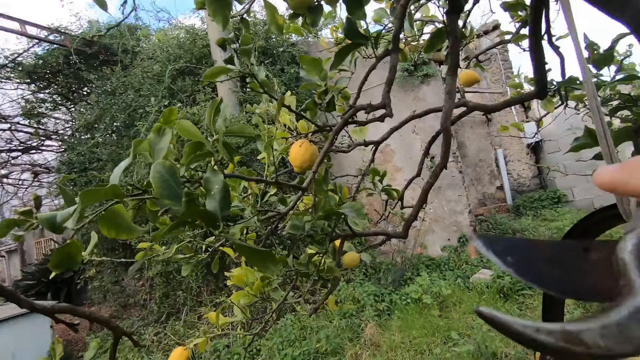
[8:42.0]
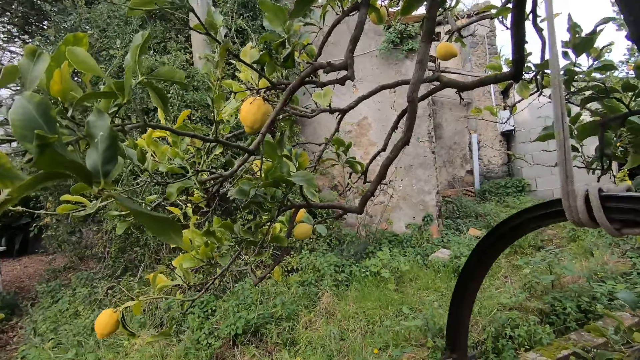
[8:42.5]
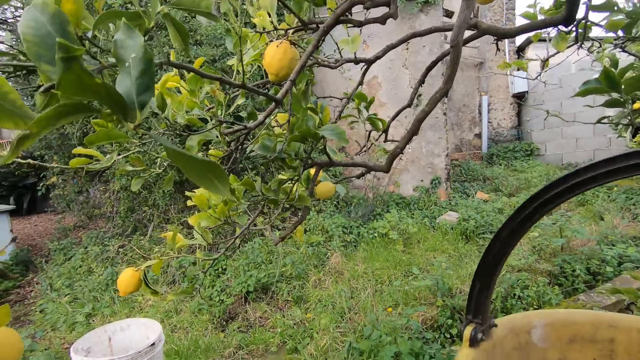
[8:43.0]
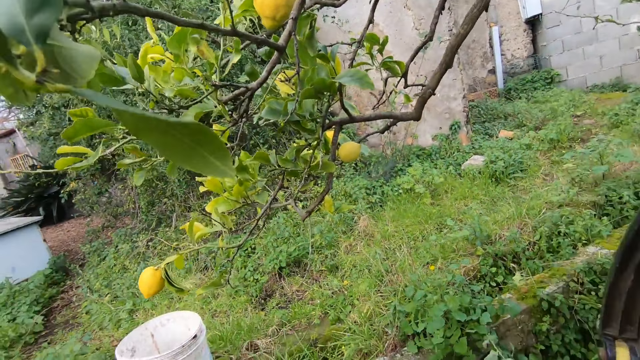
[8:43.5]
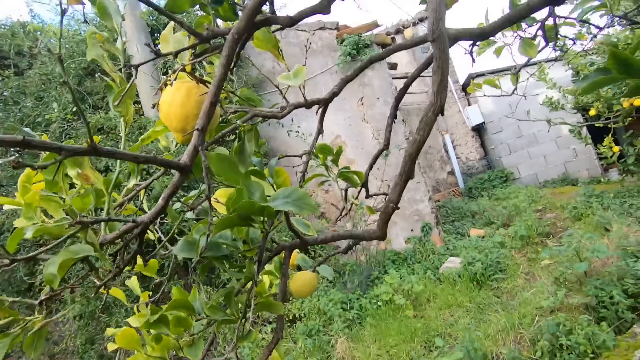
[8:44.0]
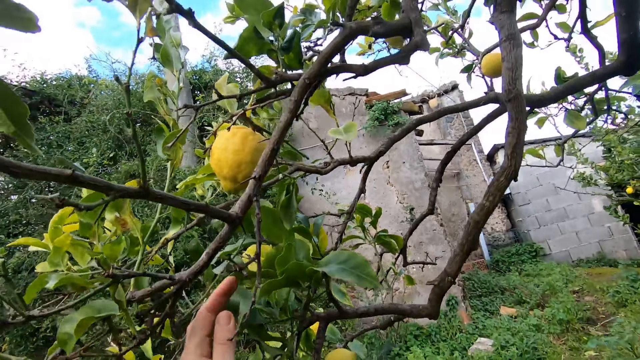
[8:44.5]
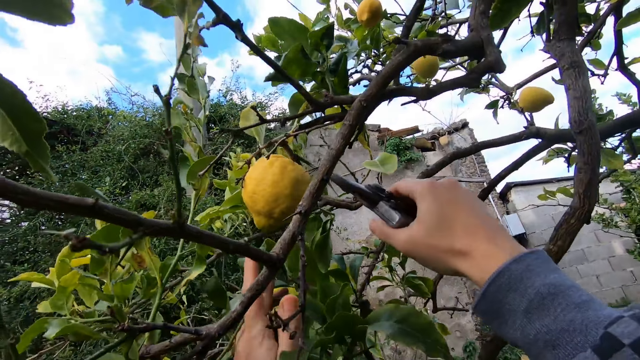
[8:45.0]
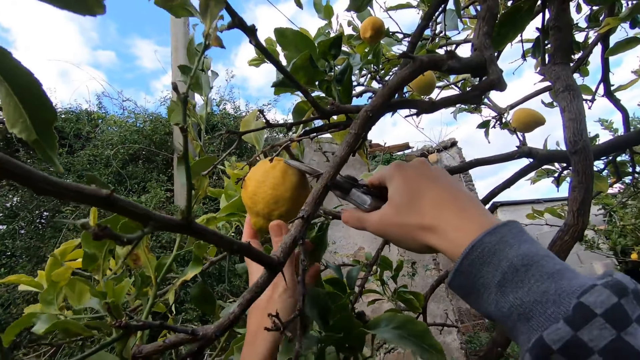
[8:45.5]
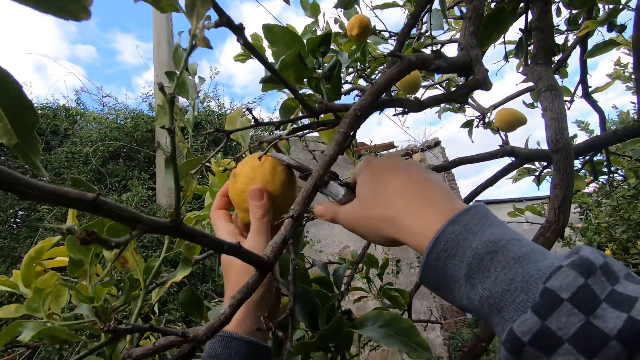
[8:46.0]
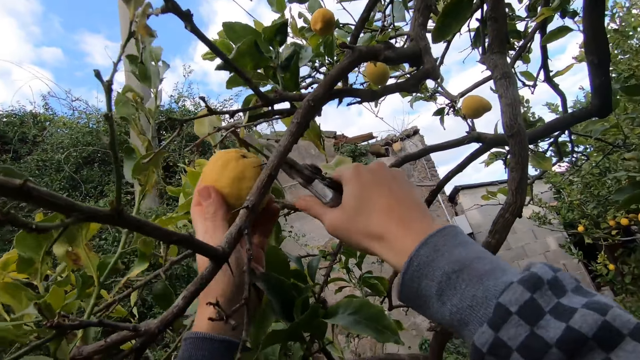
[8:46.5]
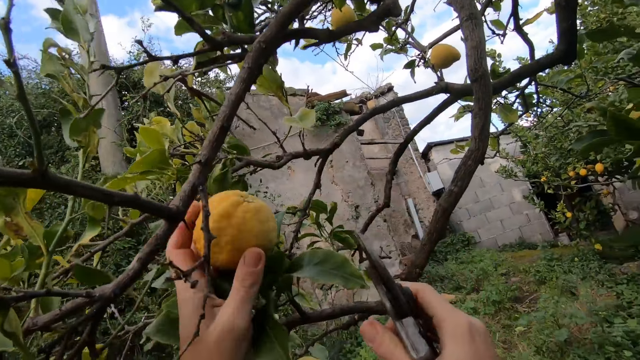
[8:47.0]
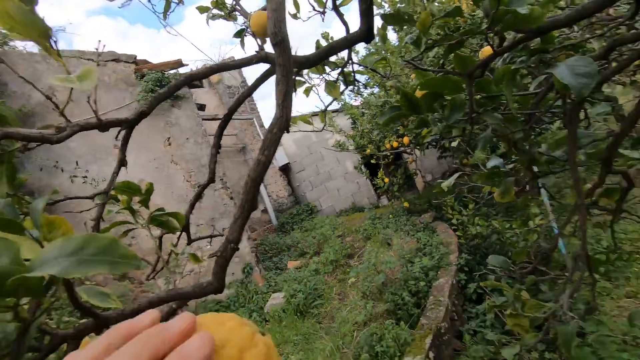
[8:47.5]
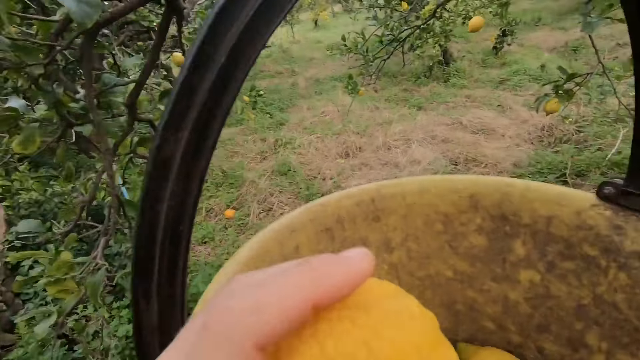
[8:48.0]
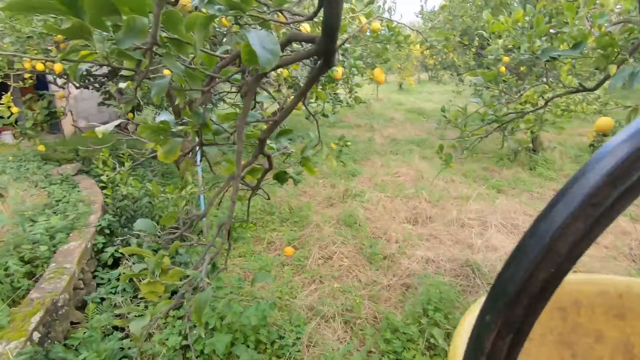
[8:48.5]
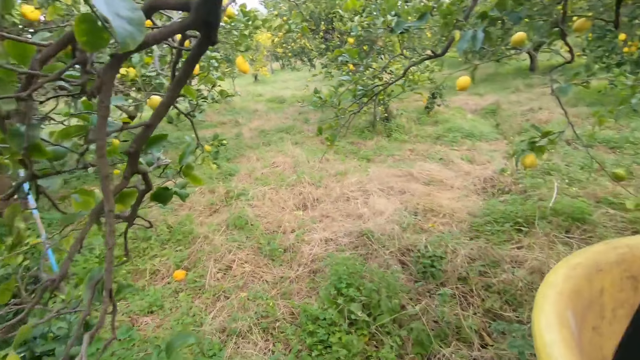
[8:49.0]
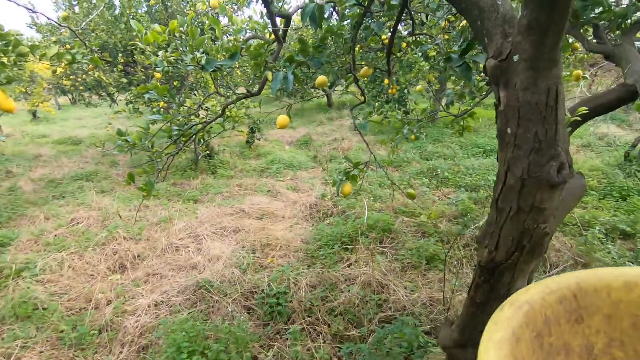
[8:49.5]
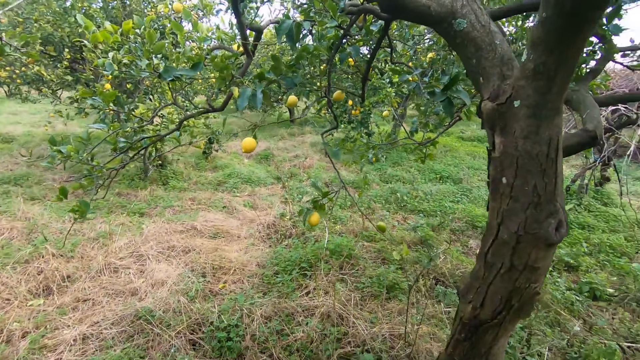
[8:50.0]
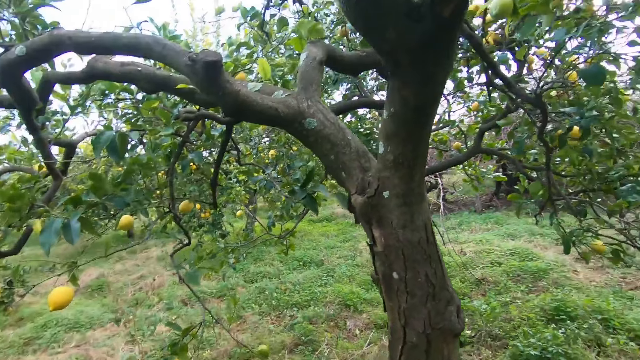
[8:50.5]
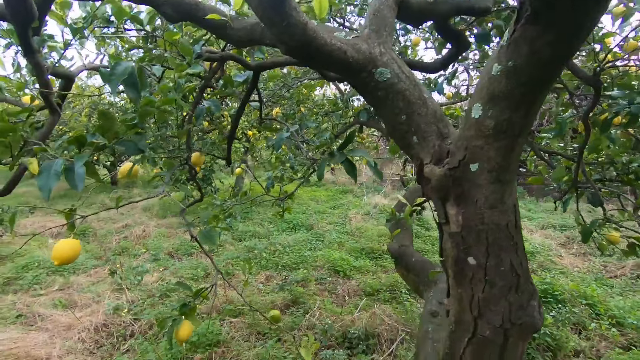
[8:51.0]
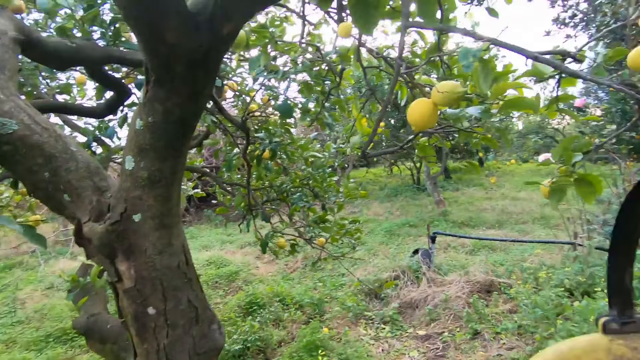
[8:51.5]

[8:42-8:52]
The camera wearer puts the fruit in the bucket and walks around under the tree. He holds a lemon on the tree with his left hand. He cuts the lemon from the tree with a pruning shear in his right hand. He looks around the tree. He drops the lemon in the bucket with his left hand and walks around under the tree.

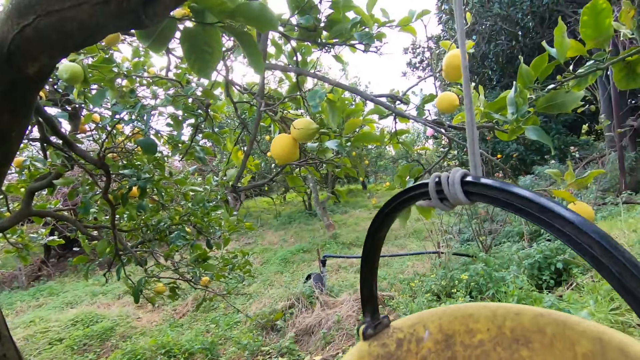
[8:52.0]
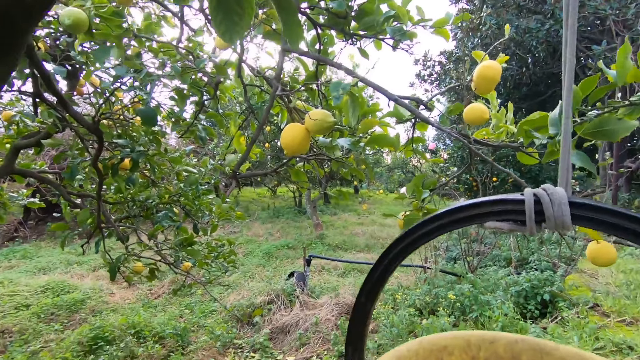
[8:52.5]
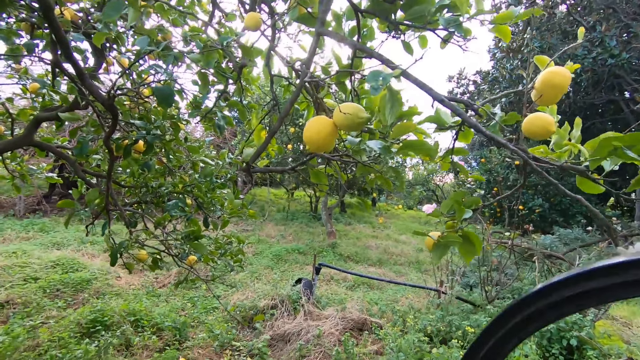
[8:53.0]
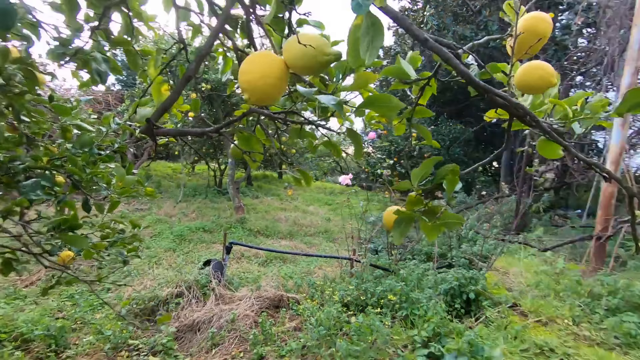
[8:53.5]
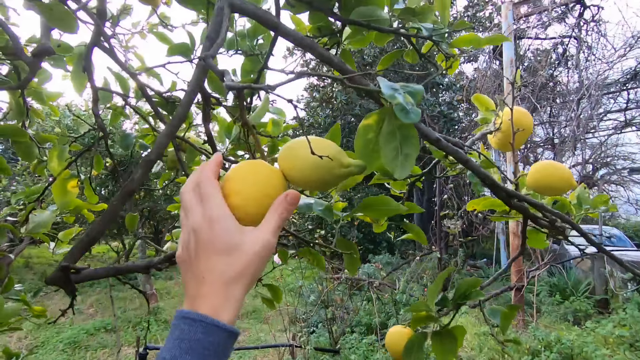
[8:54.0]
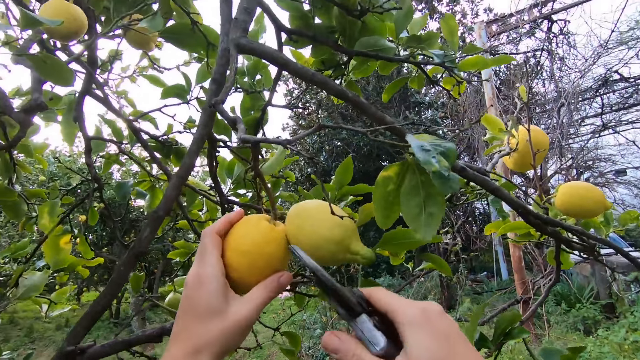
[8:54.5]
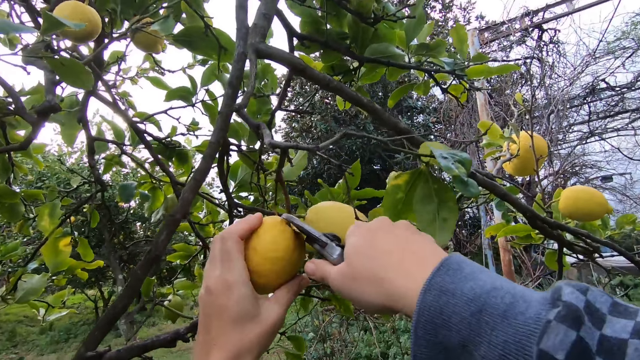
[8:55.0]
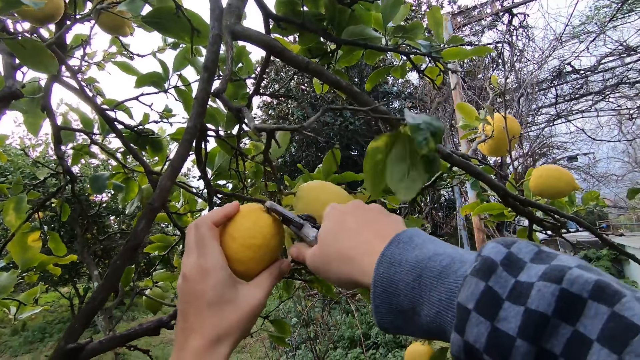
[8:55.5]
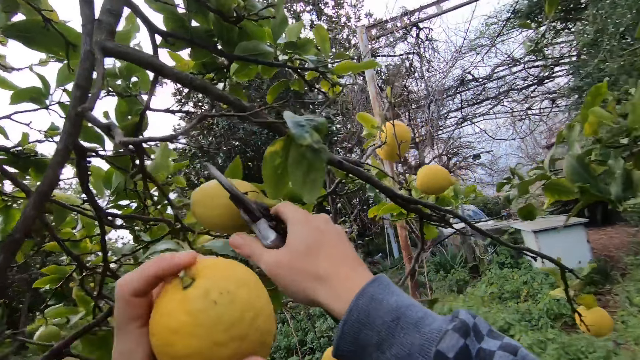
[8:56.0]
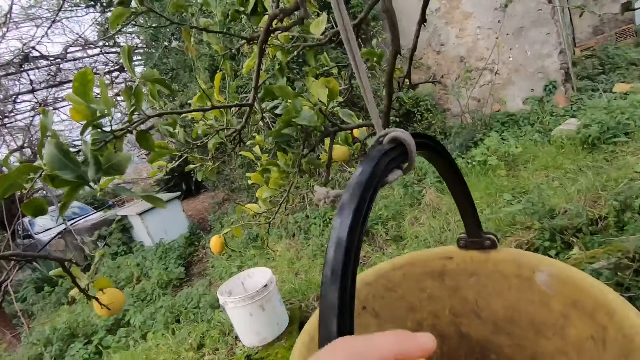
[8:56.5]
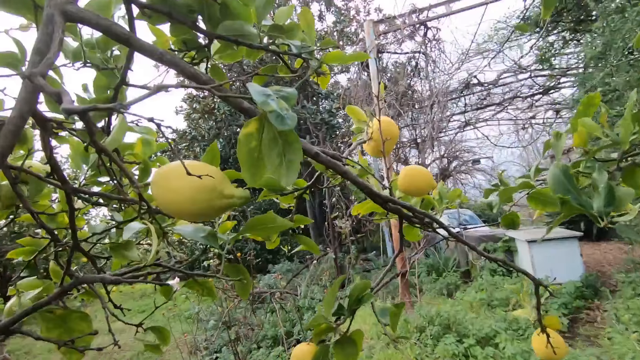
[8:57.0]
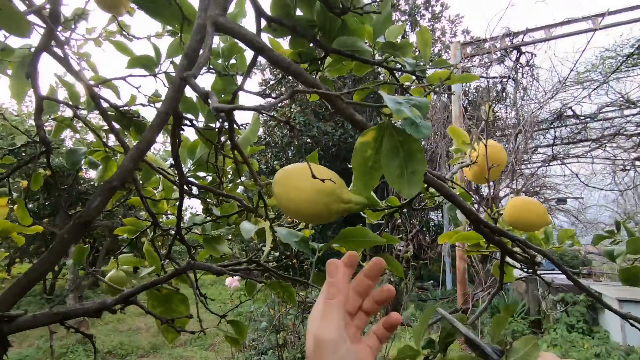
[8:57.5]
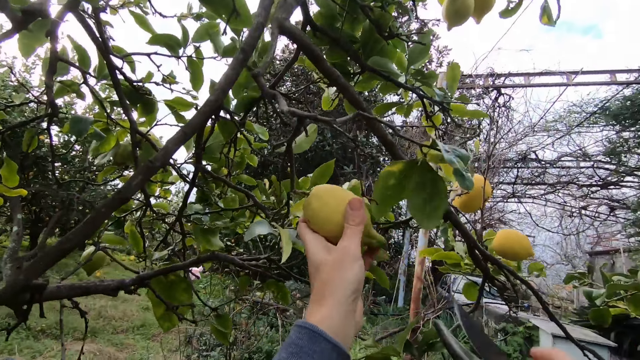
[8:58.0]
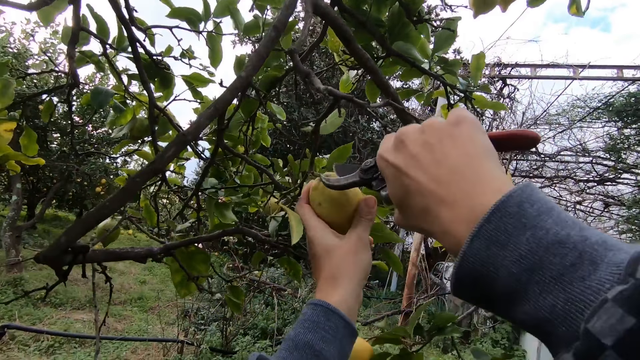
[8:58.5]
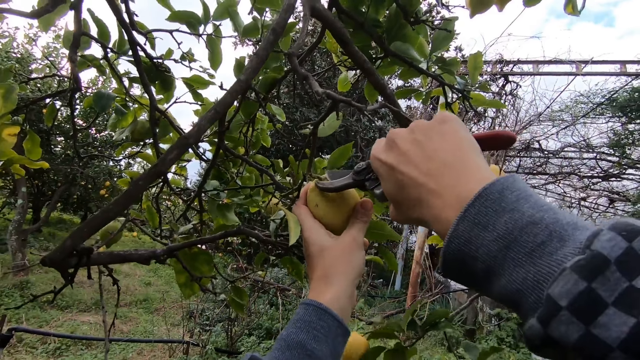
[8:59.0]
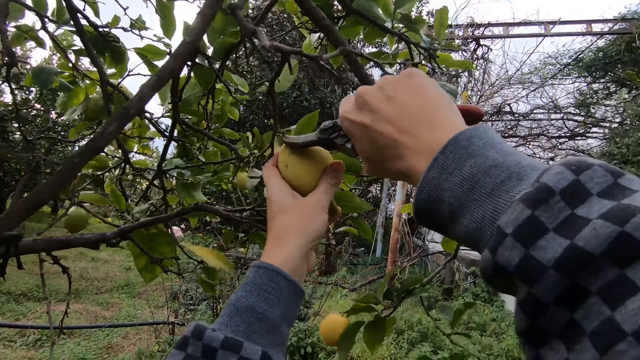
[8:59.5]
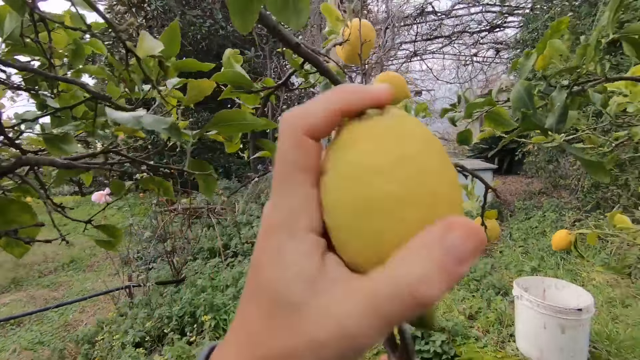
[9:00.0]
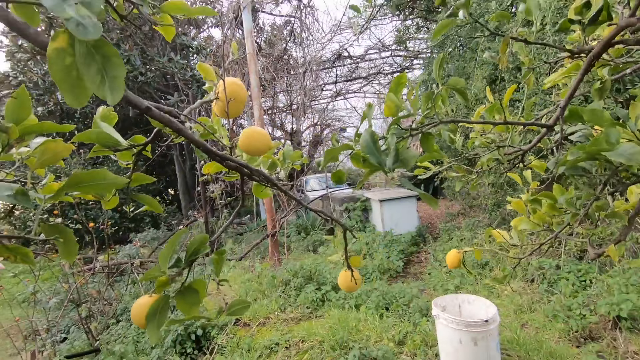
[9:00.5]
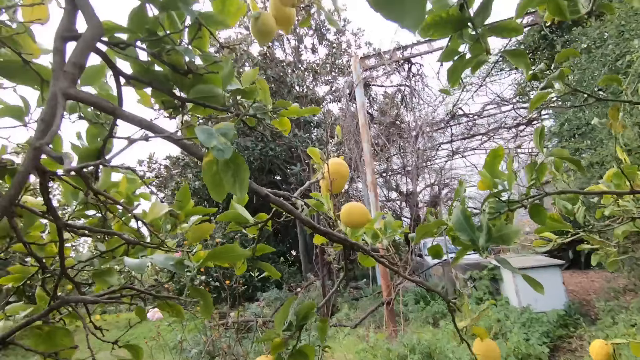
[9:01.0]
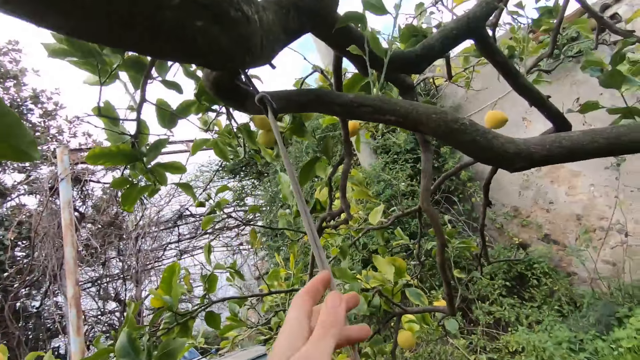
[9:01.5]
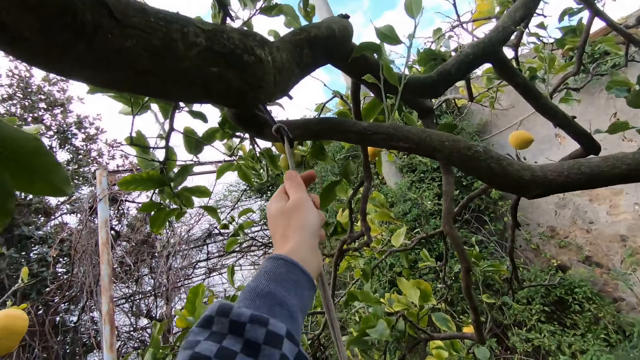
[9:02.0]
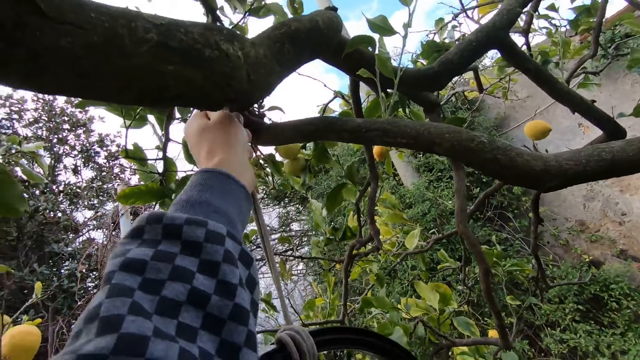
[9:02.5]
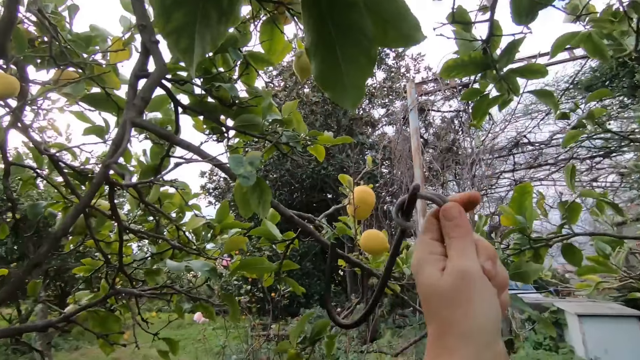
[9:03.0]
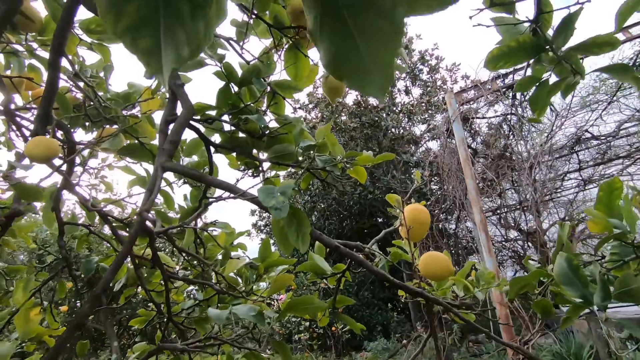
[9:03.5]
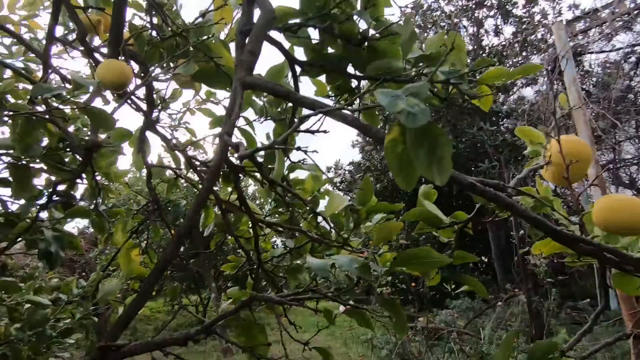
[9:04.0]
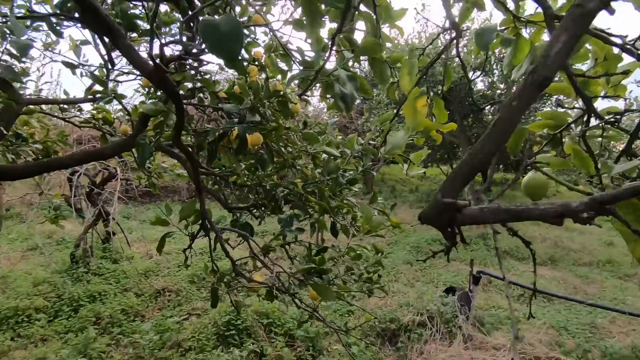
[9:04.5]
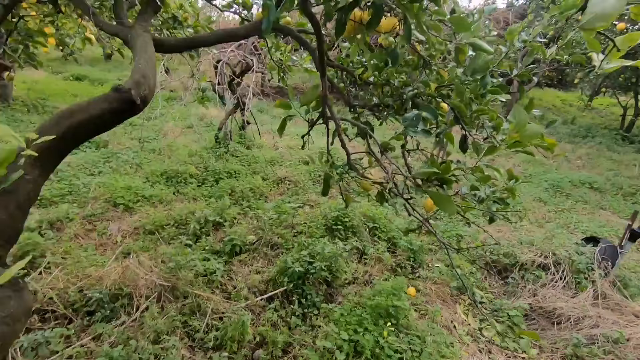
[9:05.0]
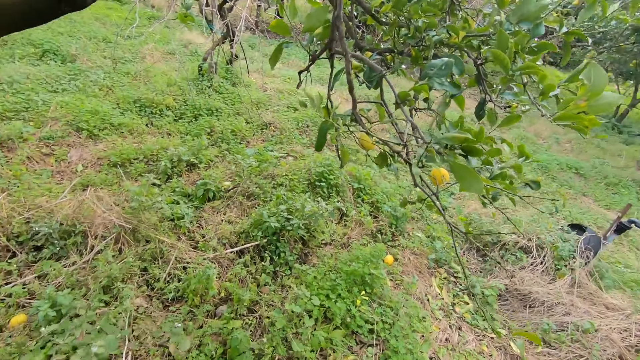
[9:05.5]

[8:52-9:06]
The camera wearer holds a lemon on the tree with his left hand. He cuts the lemon from the tree with a pruning shear in his right hand. He looks around the tree, puts the fruit in the bucket, and looks around the tree. He holds a lemon on the tree with his left hand. He cuts the lemon from the tree with the pruning shear in his right hand. He puts the fruit in the bucket. He unhangs the bucket from the branch of the tree with both hands. He walks around under the tree.
